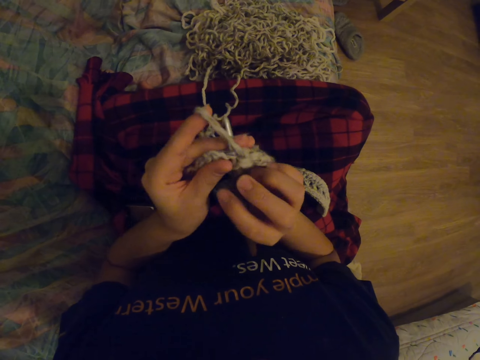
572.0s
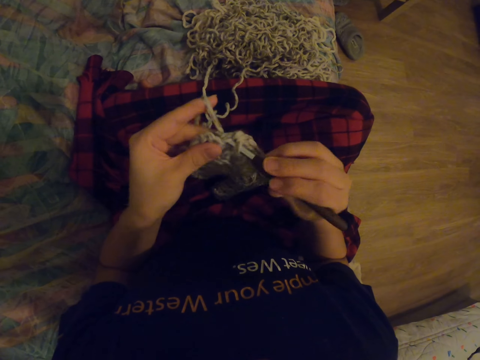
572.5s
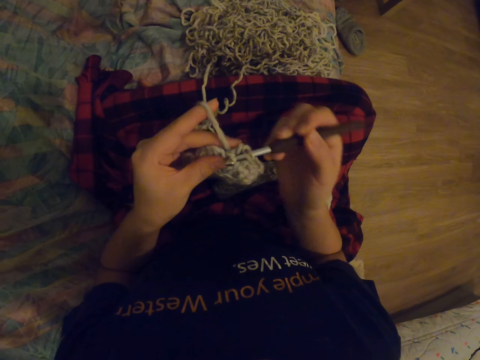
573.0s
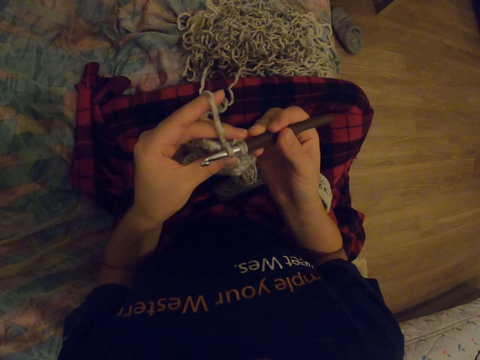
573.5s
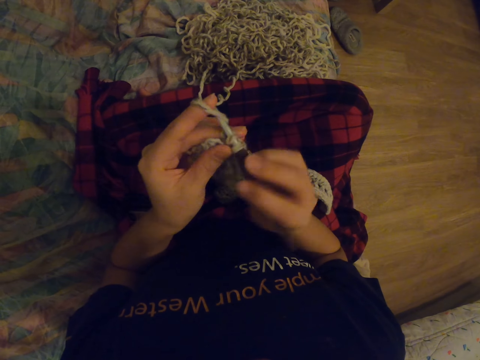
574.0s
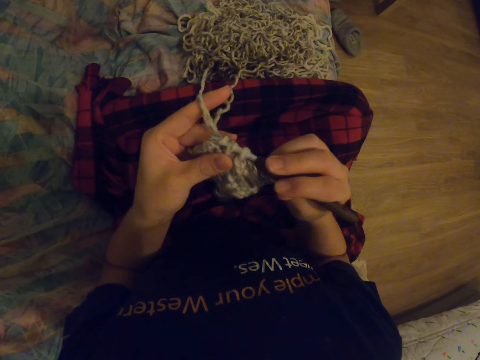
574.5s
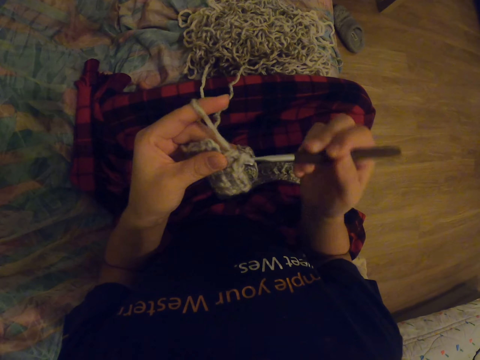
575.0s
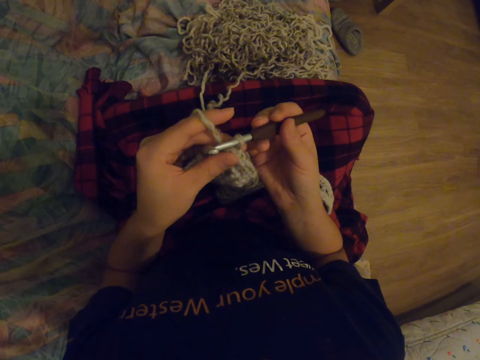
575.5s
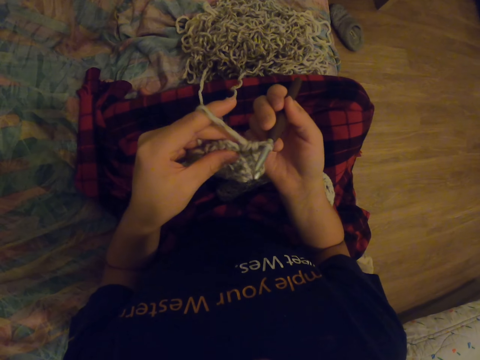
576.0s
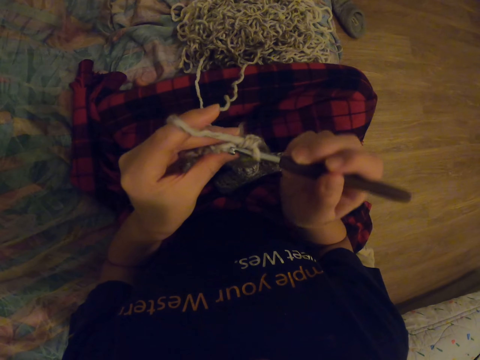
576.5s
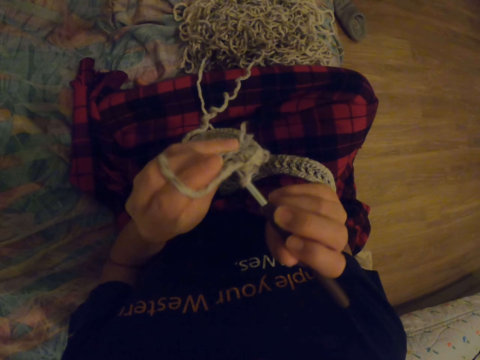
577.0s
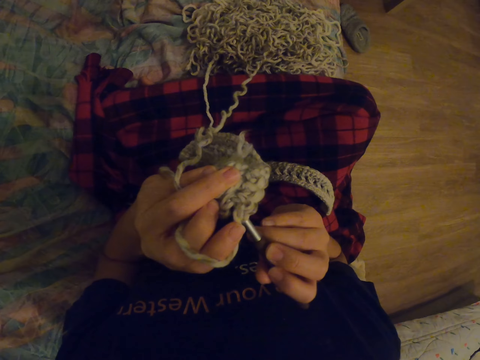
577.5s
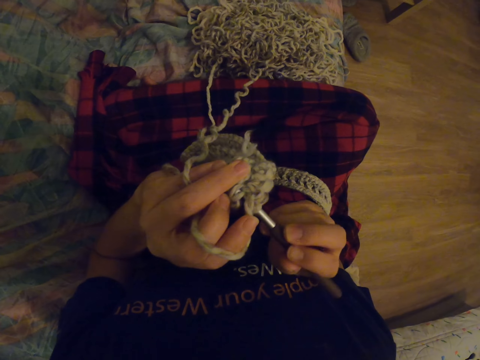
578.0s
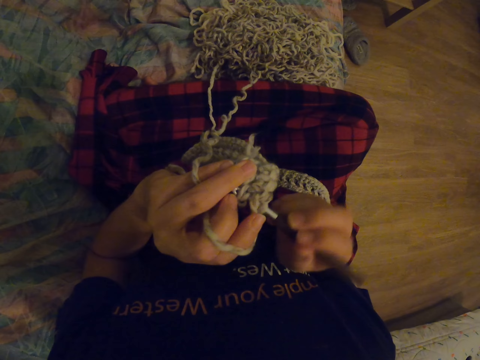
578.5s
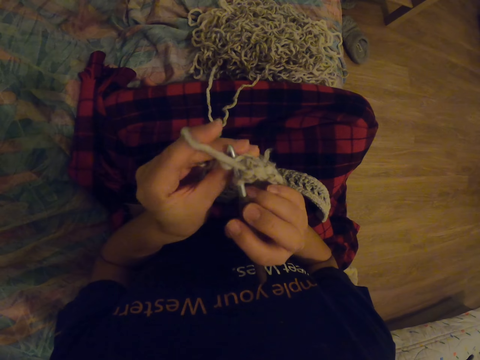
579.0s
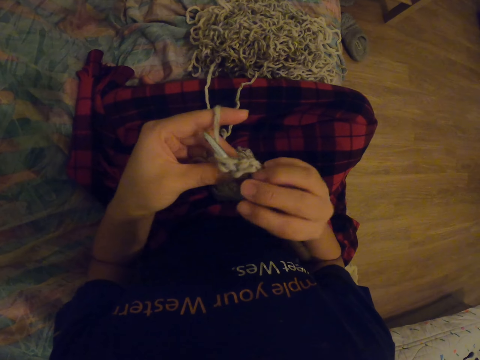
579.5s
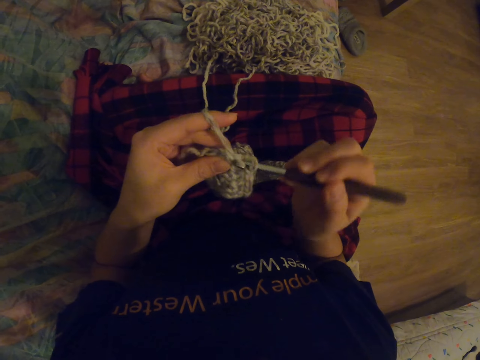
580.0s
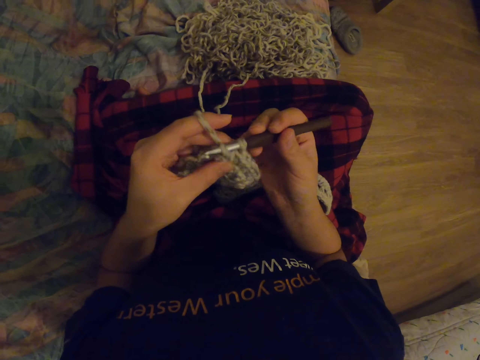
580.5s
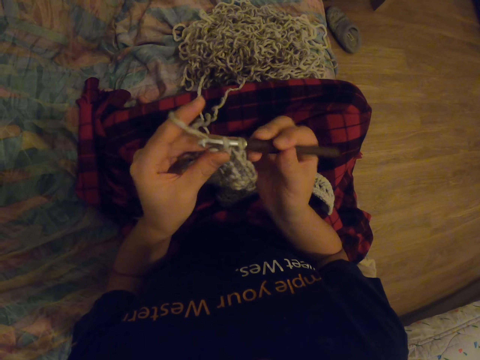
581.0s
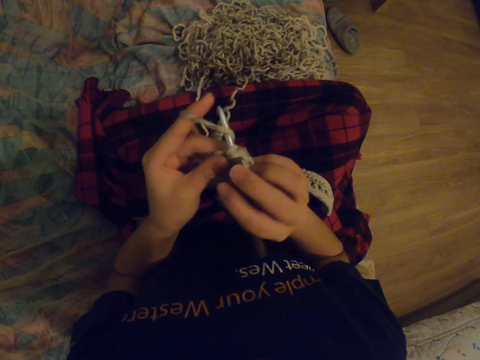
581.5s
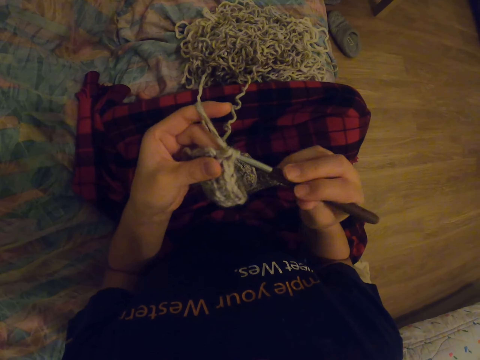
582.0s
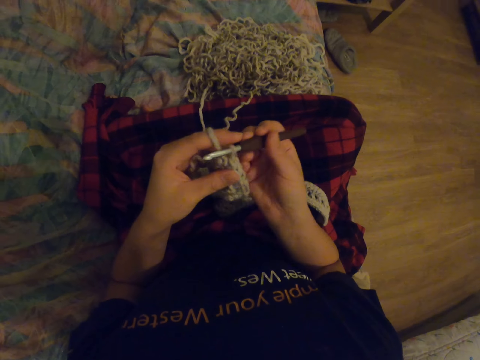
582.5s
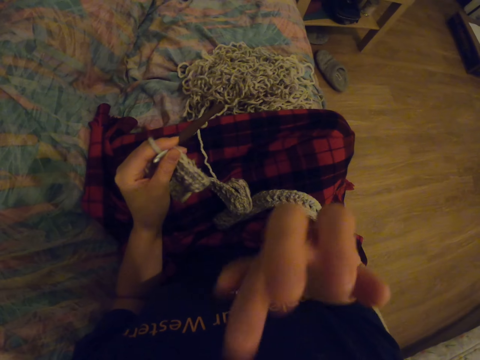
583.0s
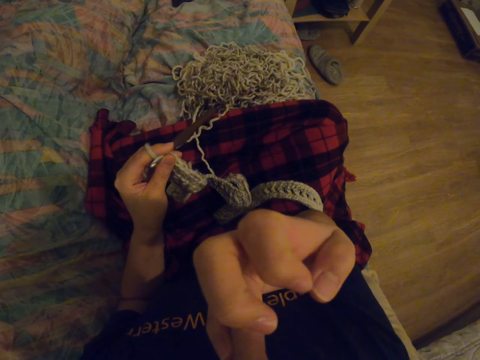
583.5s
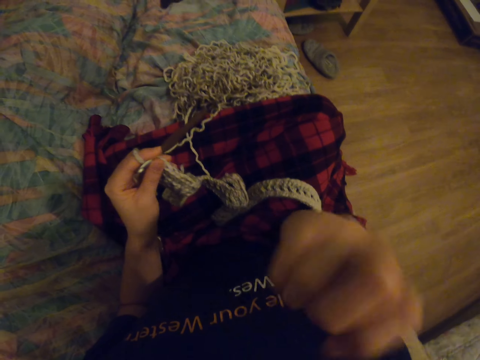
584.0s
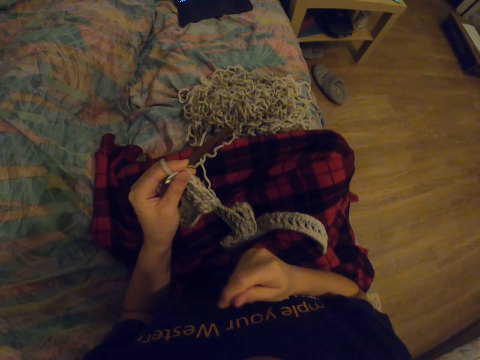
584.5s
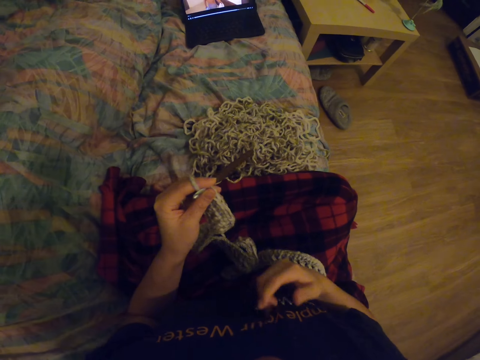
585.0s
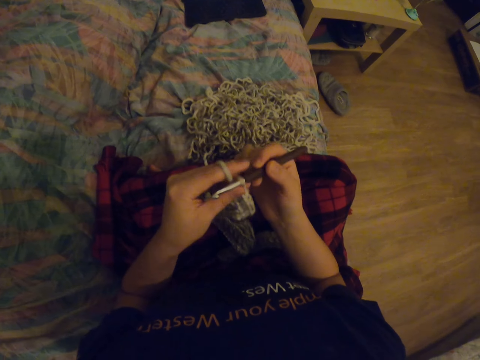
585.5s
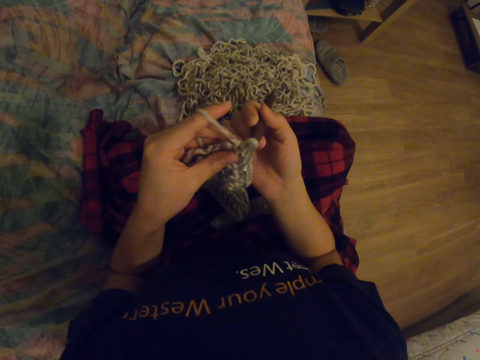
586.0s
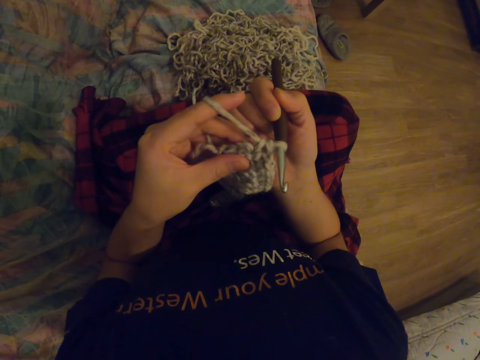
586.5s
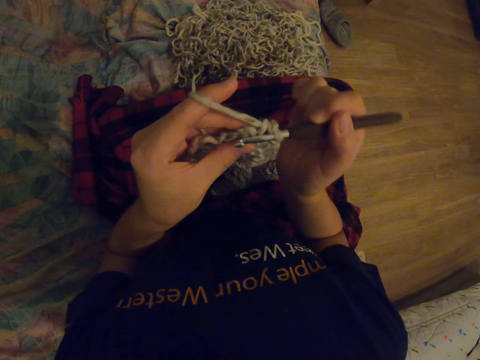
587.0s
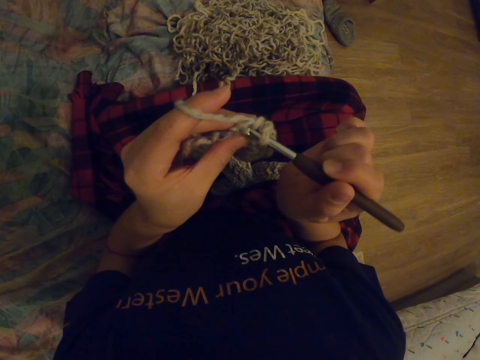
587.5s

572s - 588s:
The camera wearer passes the needle to the left hand. They touch the nose. They touch the cloth. They pass the needle to the right hand. They knit with the needle.

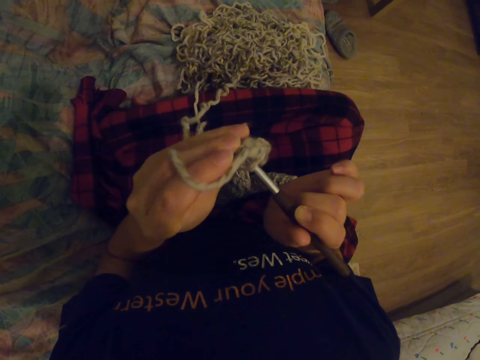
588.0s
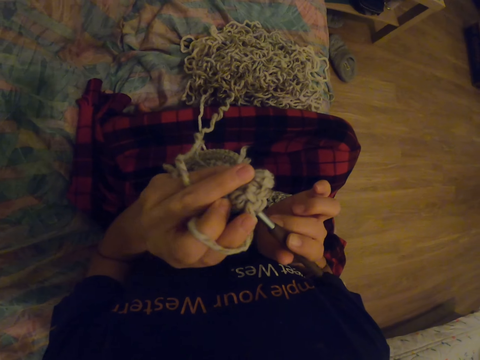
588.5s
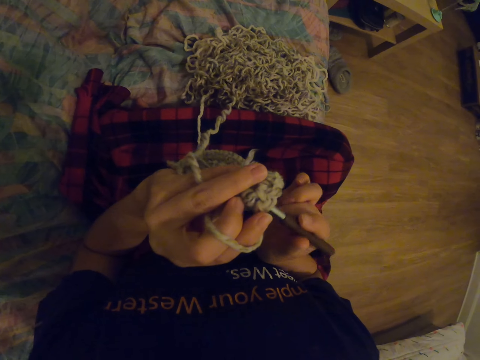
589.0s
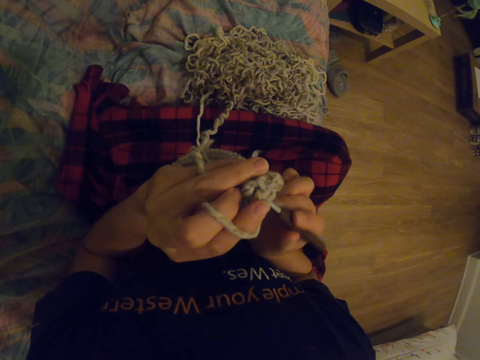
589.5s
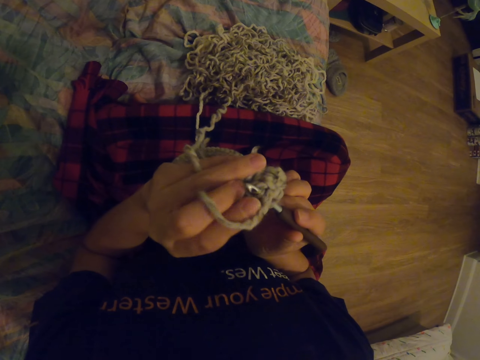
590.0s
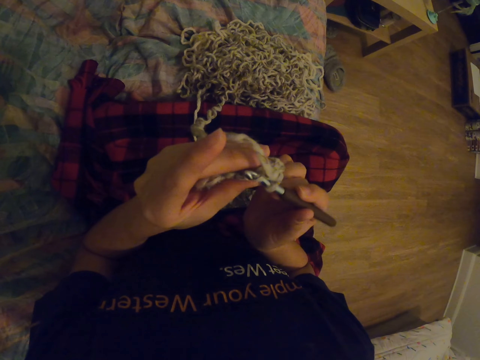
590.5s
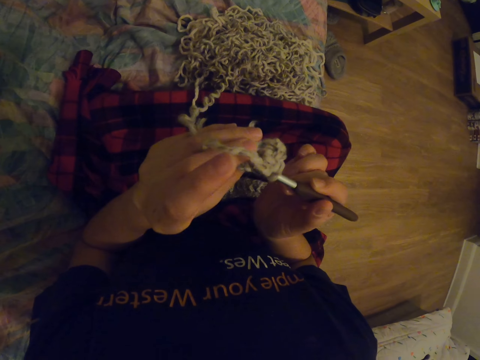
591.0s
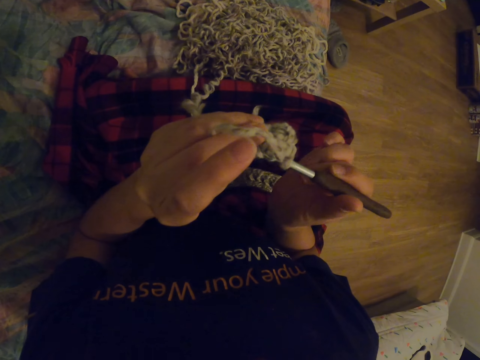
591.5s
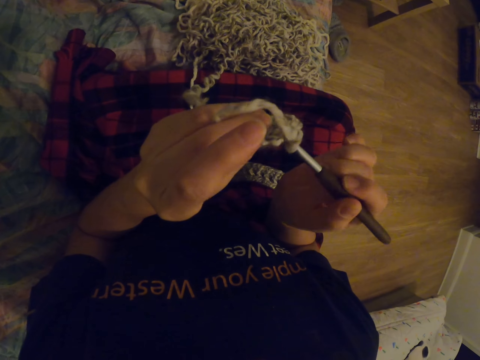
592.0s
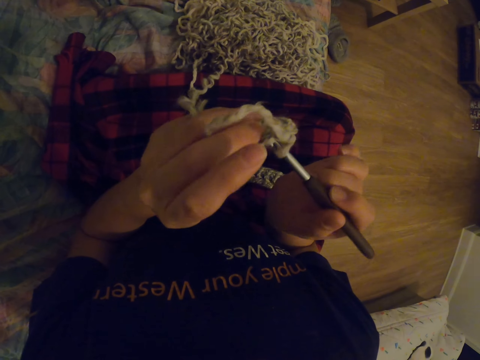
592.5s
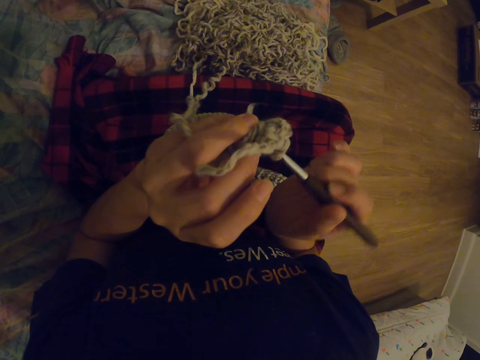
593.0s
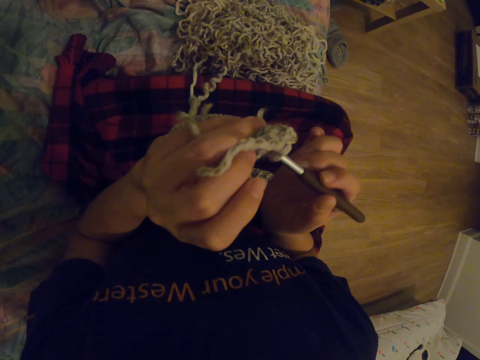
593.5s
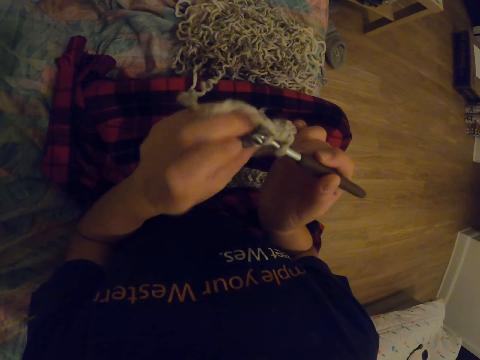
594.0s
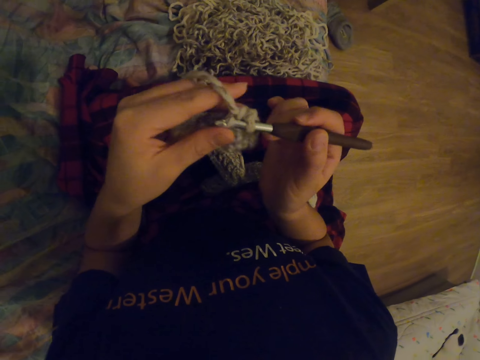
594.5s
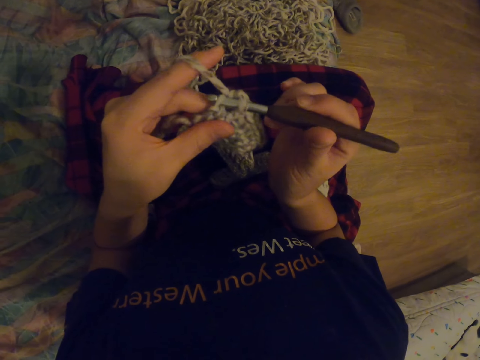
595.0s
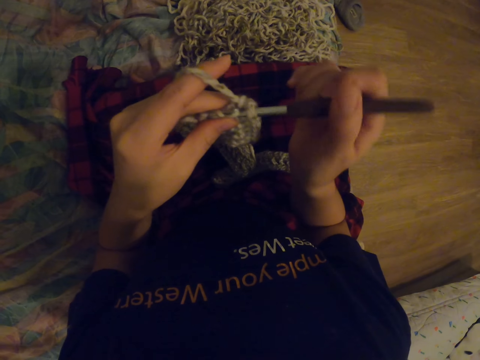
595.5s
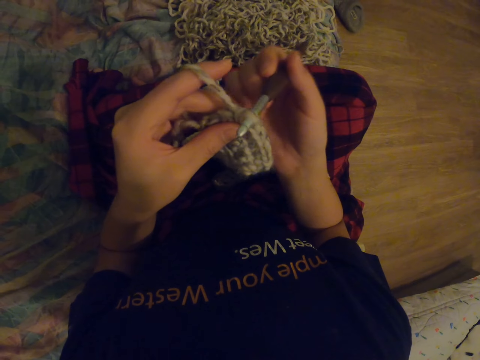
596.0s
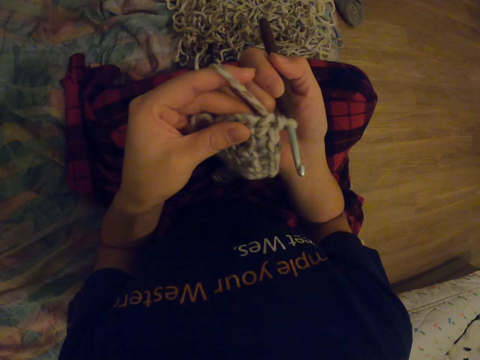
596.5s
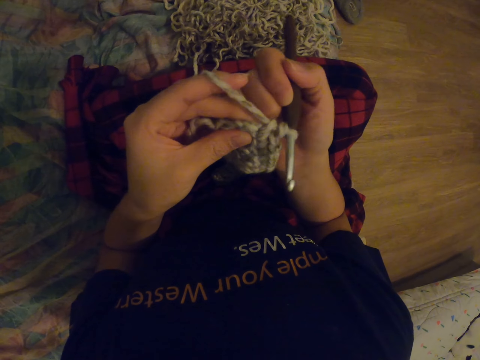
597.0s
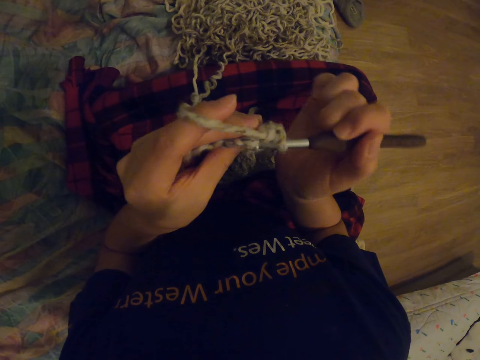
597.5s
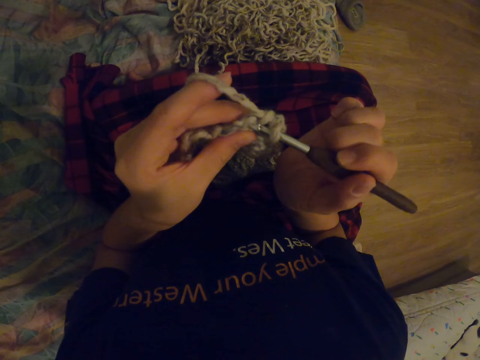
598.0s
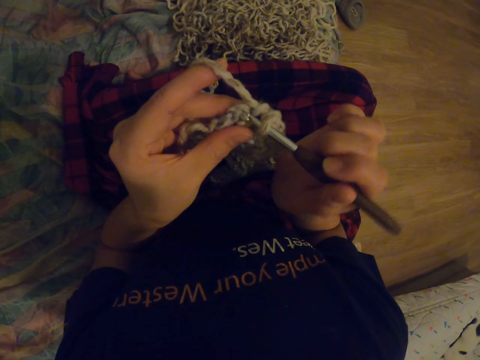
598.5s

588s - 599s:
The camera wearer moves the finger to the thread. They knit with the needle. They look at the fabric. They knit with the needle.
